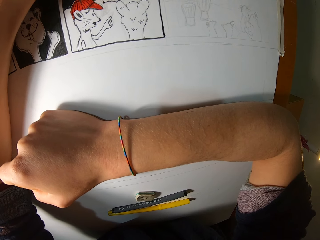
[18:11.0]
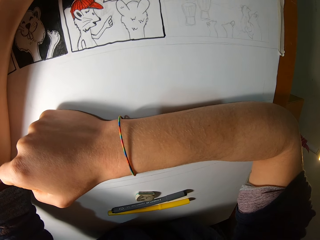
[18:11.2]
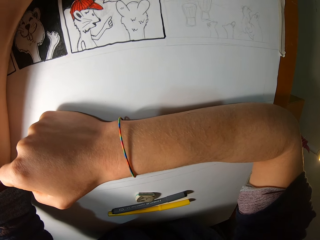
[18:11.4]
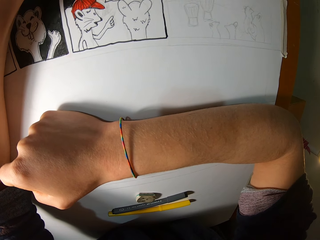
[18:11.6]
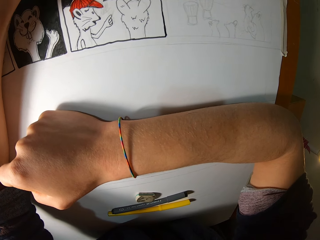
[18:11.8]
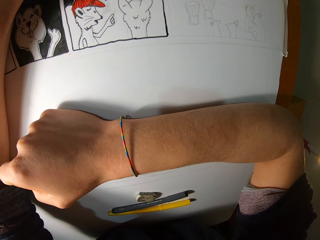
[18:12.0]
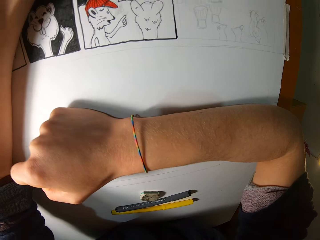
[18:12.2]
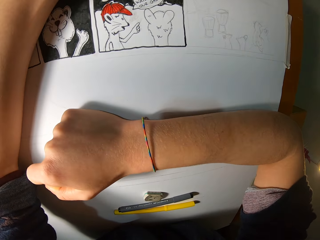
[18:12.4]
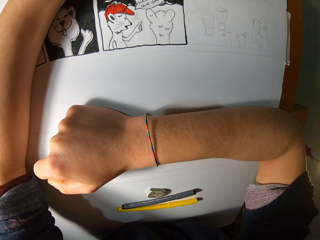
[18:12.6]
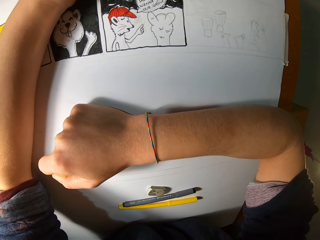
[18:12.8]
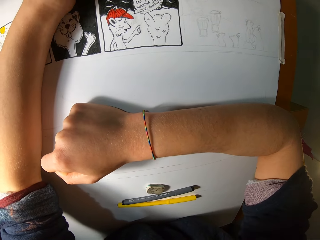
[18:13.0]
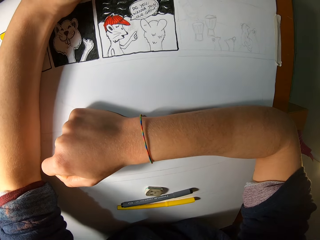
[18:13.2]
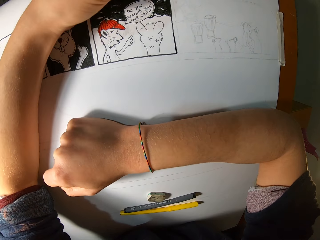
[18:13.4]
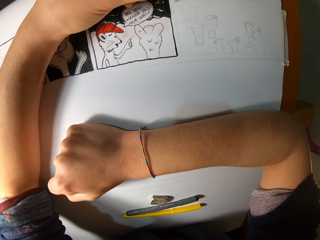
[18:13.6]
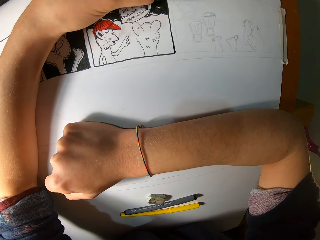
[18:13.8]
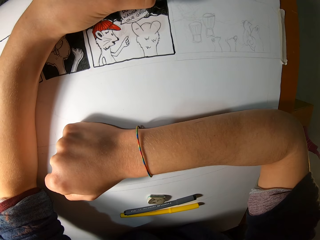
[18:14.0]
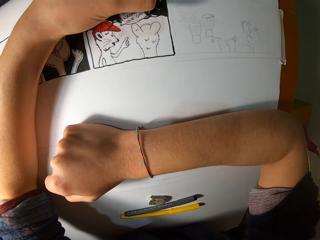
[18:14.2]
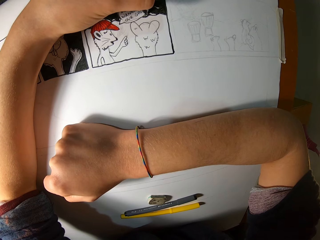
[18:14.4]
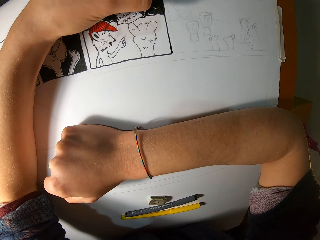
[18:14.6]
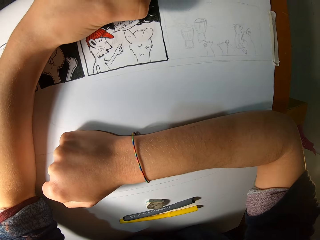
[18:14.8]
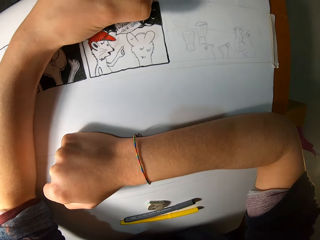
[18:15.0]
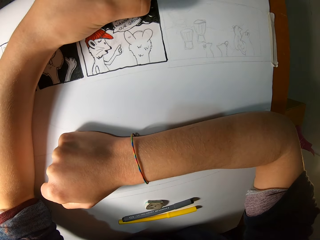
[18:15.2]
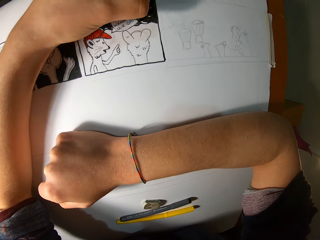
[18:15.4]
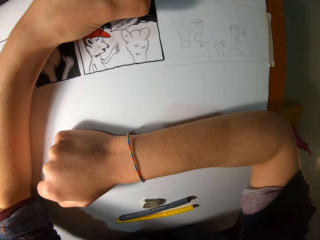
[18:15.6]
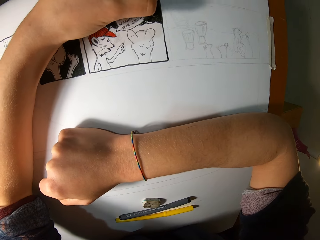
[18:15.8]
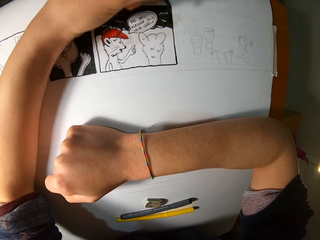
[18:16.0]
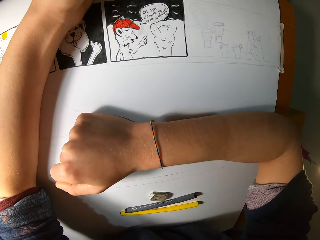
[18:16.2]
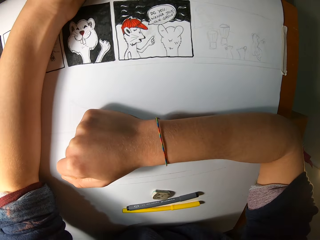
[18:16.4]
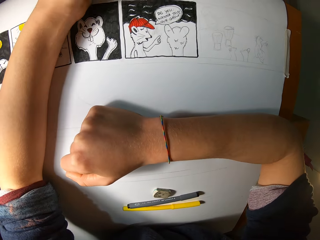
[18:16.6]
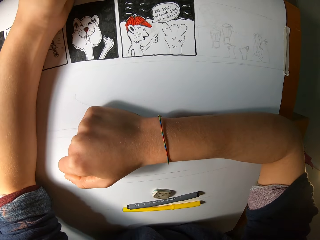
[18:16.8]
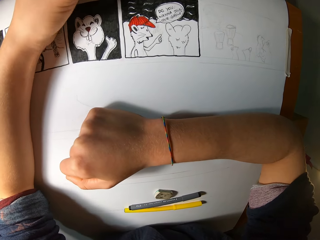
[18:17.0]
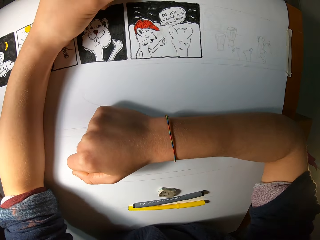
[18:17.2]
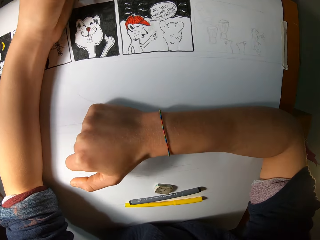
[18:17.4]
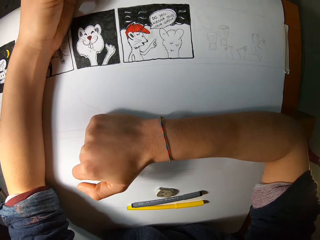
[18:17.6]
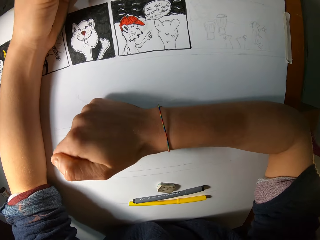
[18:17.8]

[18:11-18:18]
The camera wearer looks at a drawing. They draw on a book.

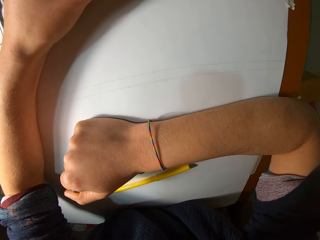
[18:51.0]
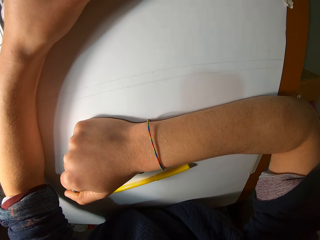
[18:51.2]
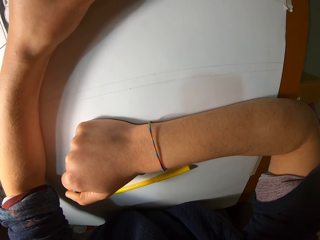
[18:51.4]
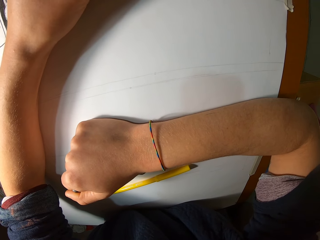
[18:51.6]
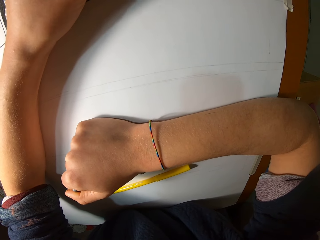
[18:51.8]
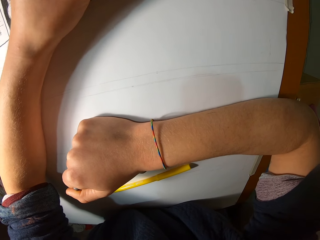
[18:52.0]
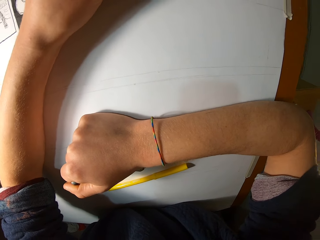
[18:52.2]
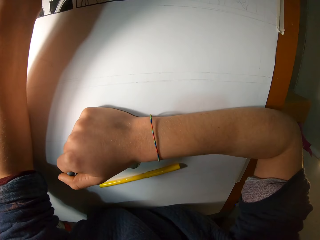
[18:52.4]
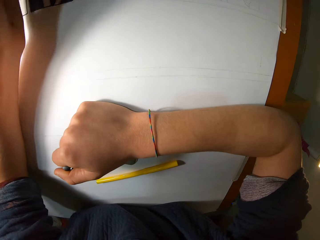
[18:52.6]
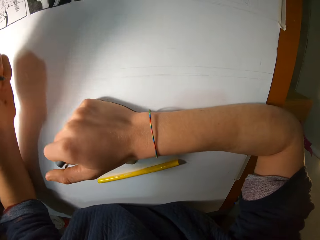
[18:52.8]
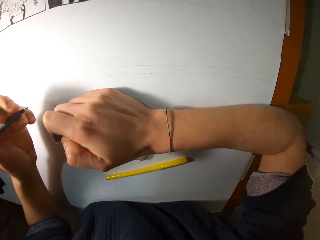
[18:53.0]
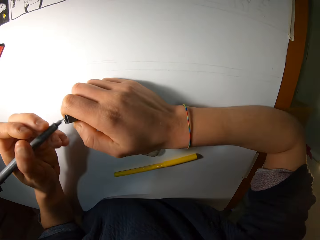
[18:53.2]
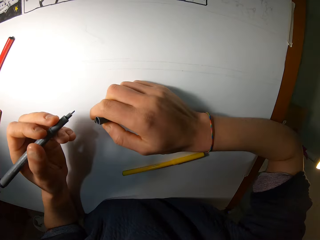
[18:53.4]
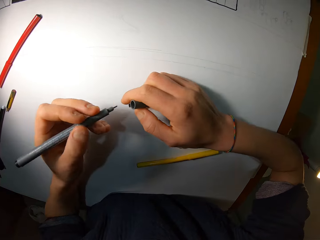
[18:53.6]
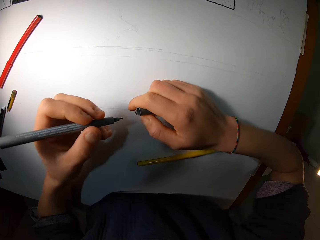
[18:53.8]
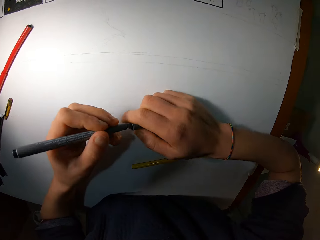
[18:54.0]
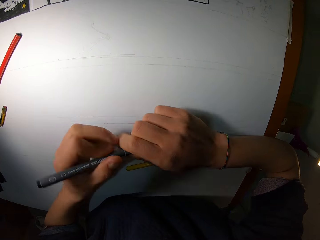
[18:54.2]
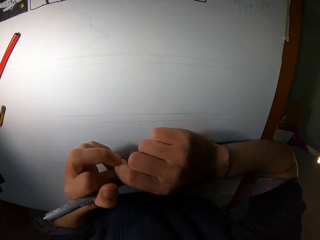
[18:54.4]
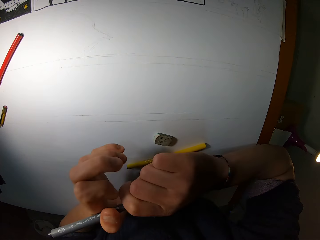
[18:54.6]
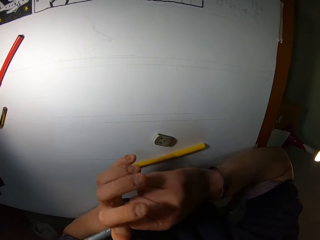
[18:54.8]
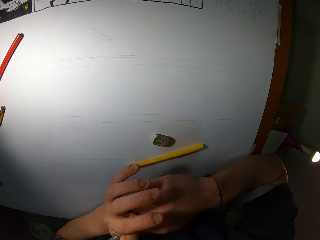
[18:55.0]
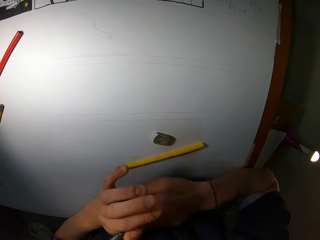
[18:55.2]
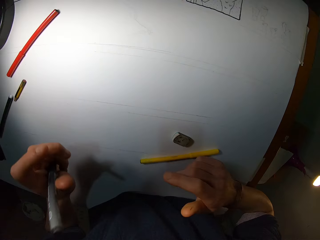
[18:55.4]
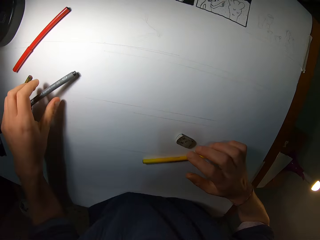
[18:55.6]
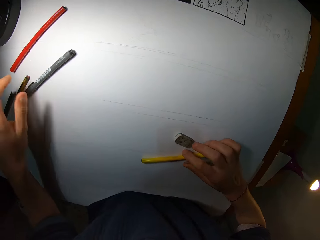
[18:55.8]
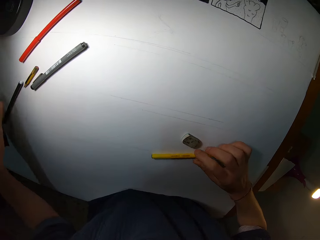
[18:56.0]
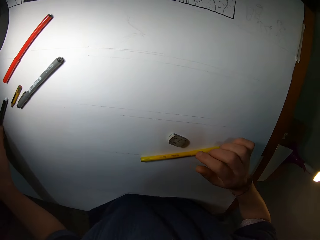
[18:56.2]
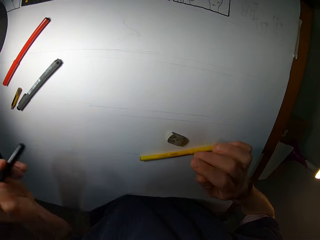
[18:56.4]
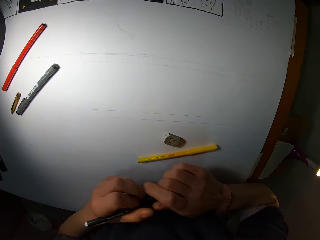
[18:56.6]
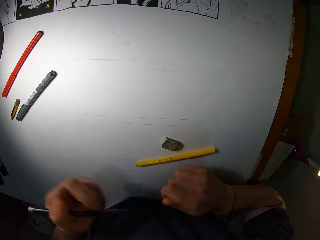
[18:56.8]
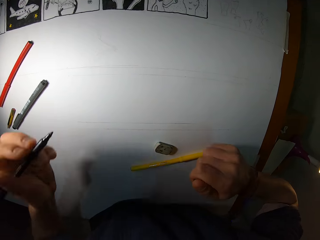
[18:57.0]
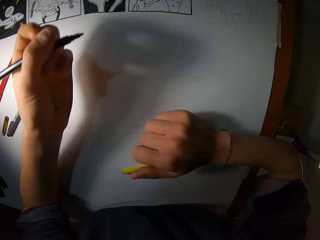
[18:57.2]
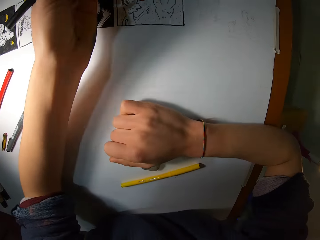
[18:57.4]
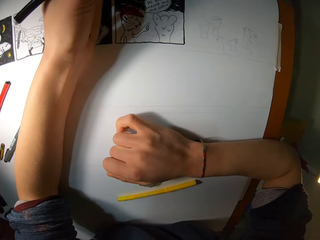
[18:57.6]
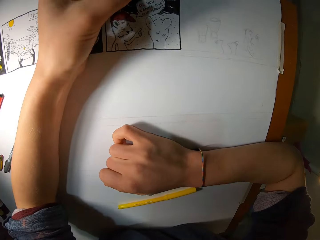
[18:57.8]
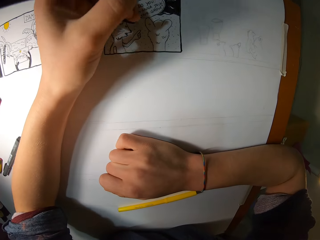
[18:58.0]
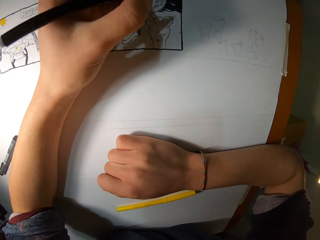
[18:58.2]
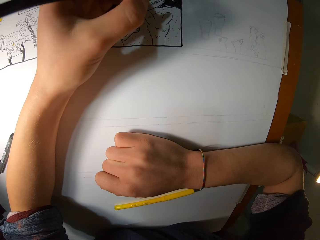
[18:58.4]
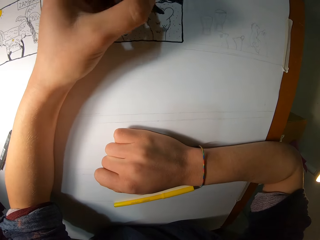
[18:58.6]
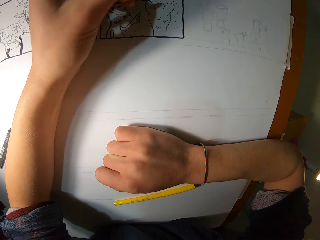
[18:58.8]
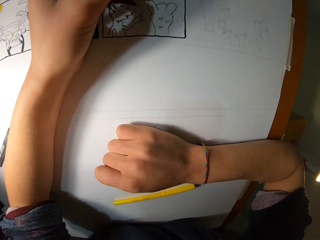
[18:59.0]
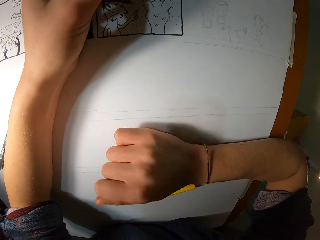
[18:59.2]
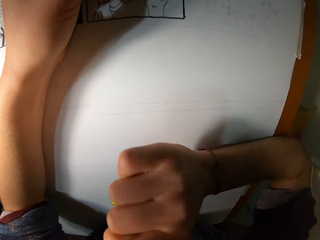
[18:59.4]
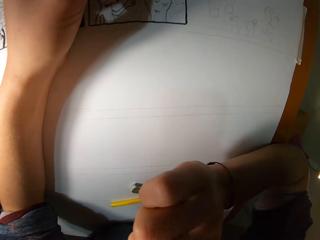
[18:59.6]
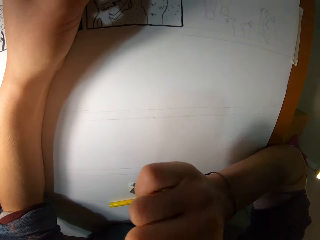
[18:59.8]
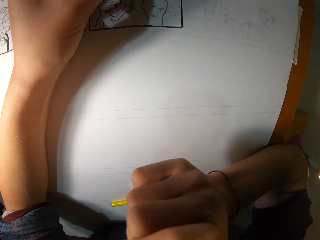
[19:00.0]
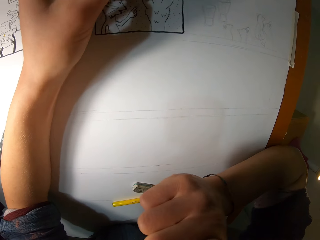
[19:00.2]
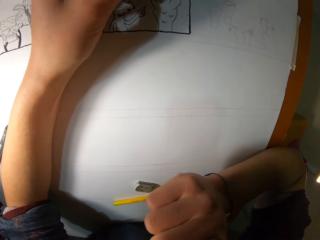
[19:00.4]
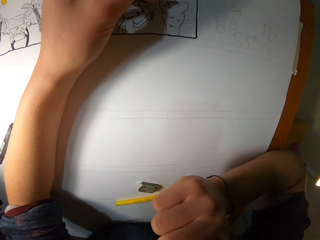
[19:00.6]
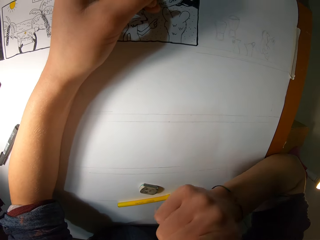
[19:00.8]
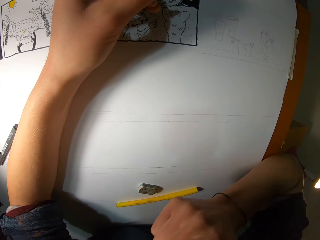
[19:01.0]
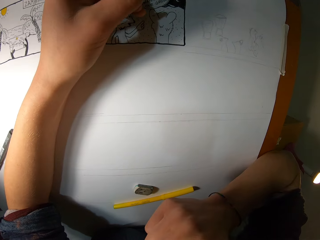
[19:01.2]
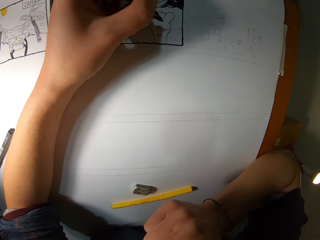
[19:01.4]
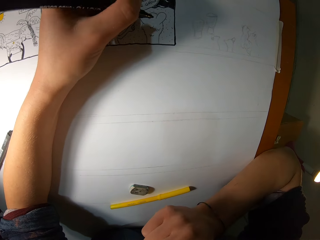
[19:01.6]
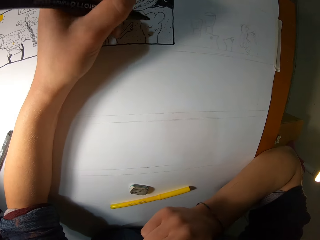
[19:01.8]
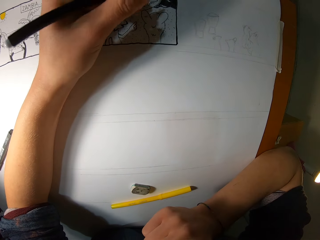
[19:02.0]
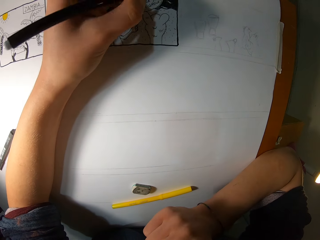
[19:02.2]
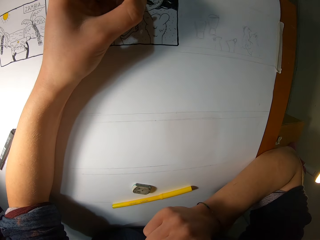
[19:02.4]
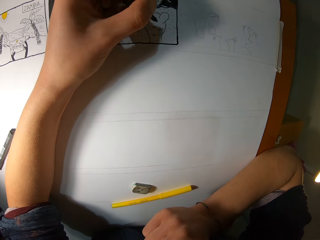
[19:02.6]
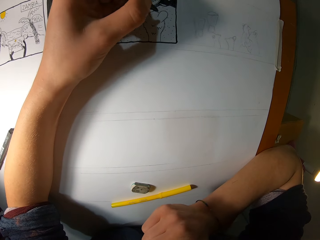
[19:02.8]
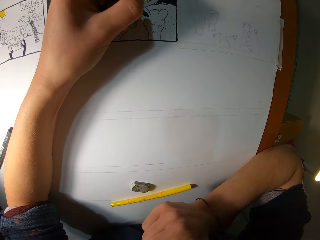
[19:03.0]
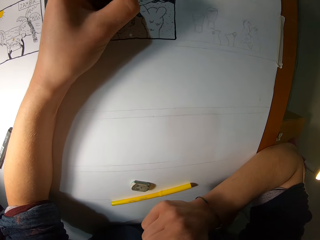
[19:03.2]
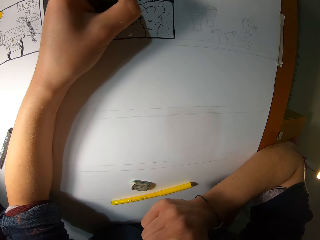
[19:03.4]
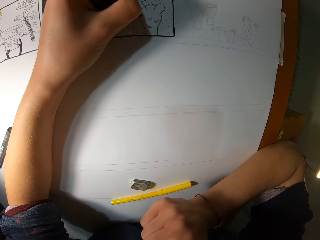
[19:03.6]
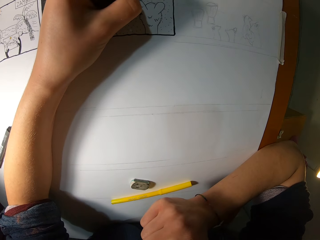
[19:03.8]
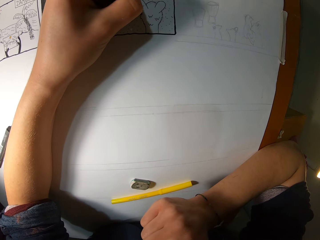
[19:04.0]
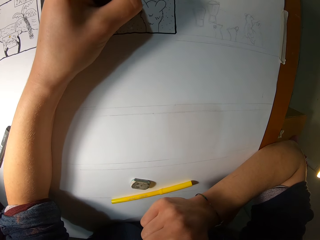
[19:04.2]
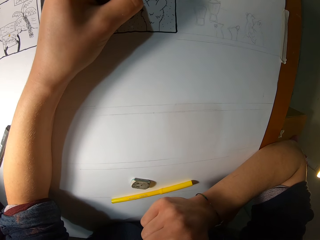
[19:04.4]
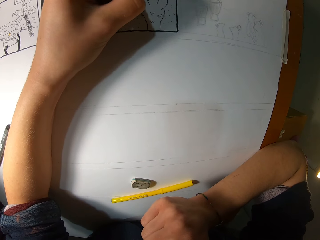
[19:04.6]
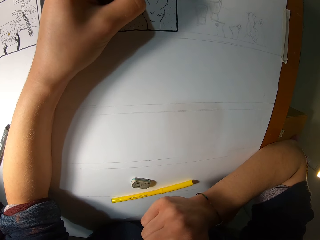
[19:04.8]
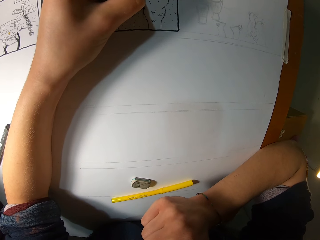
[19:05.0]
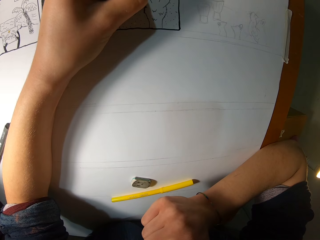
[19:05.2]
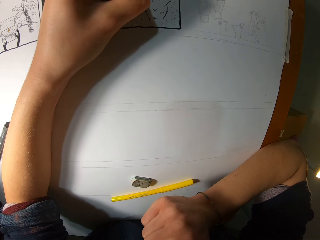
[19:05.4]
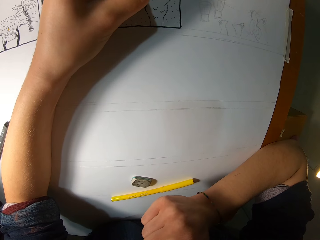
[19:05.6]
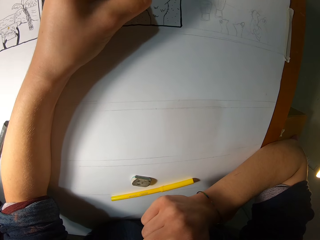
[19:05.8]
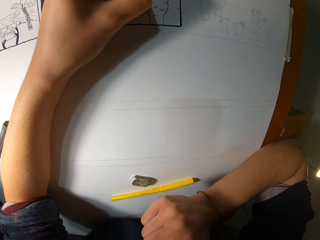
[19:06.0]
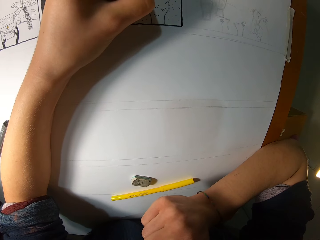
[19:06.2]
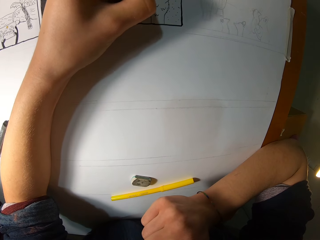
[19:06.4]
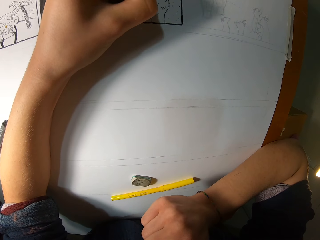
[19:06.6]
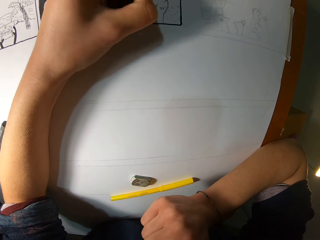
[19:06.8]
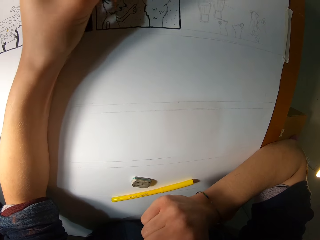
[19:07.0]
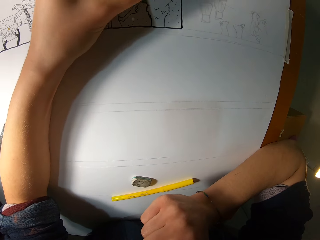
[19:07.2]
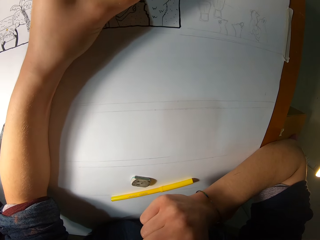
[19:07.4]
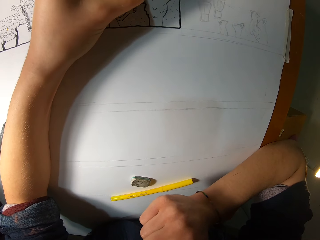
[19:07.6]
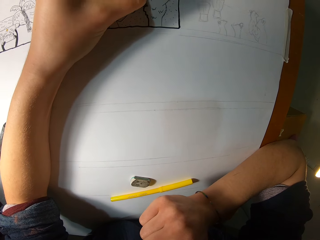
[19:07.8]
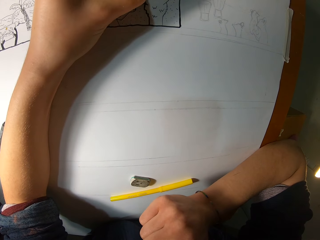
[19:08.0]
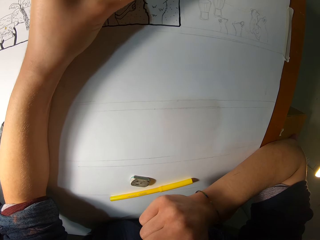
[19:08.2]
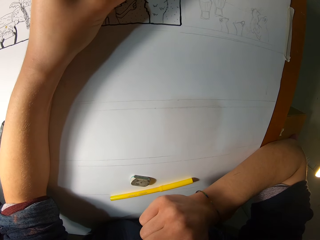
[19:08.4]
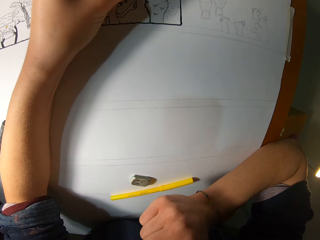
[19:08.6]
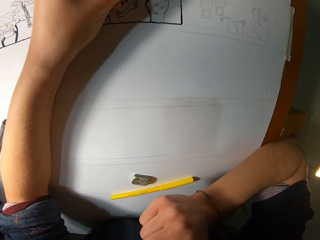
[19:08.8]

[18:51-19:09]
The camera wearer holds the drawing pen or marker. He closes the marker with the marker cap with both hands. He drops the marker on the paper with his left hand. He adjusts a marker on the paper with his right hand. He picks a marker from the paper with his left hand. He opens the marker with both hands. He holds the pen, draws on the paper, moves the hand and draws on the paper. He traces on the paper with the marker in his left hand.
